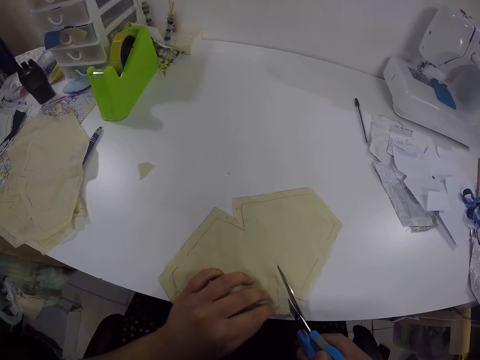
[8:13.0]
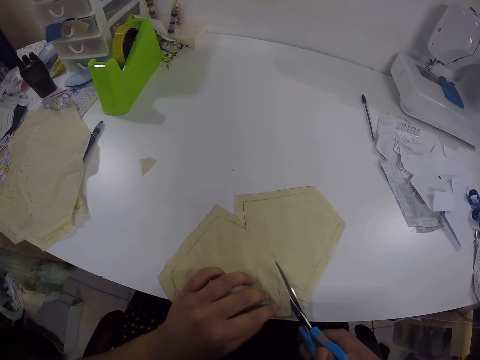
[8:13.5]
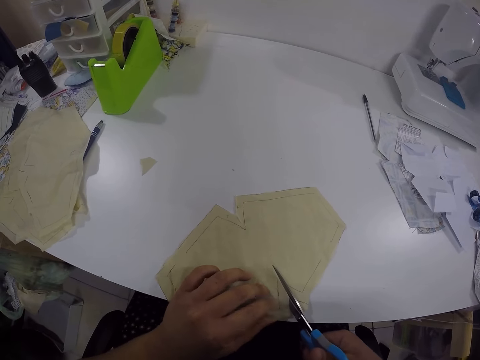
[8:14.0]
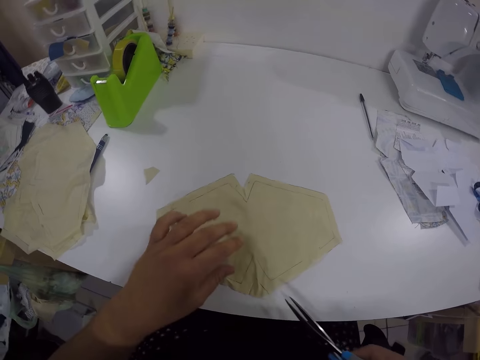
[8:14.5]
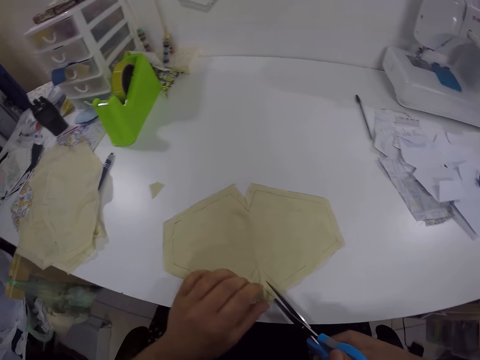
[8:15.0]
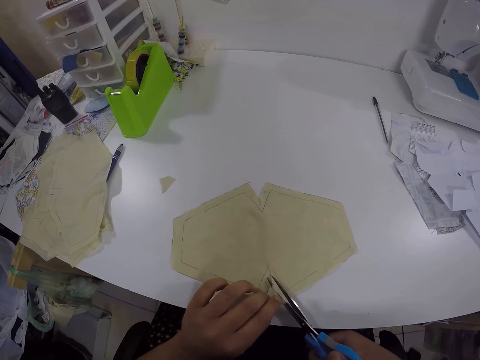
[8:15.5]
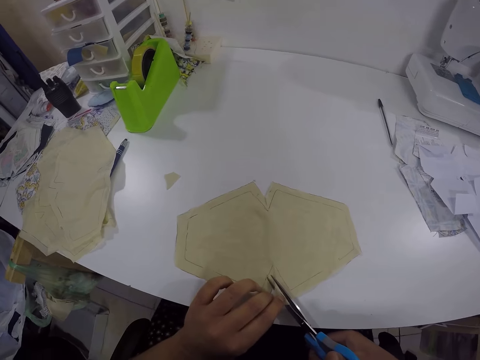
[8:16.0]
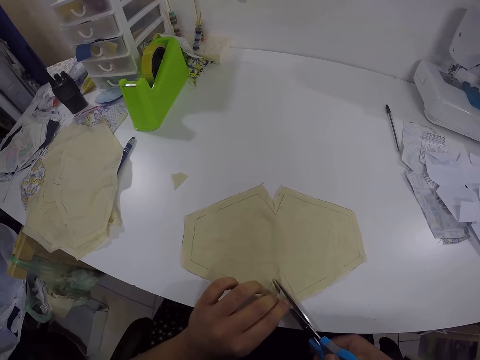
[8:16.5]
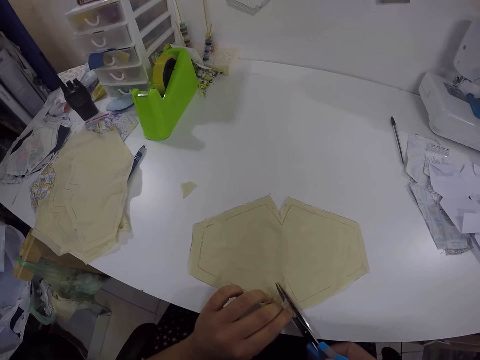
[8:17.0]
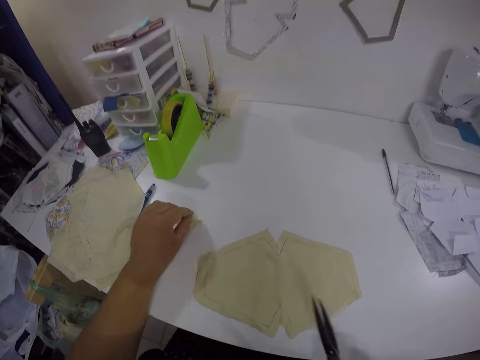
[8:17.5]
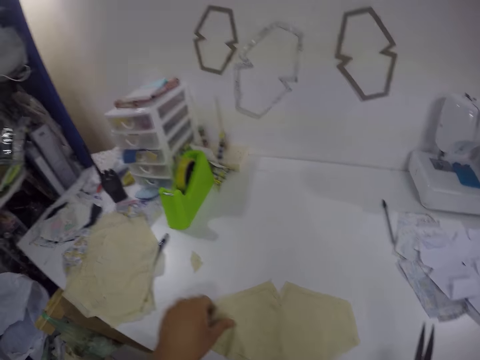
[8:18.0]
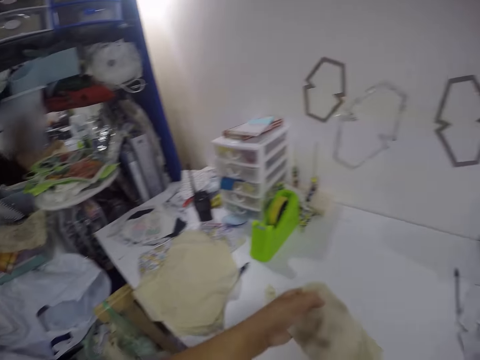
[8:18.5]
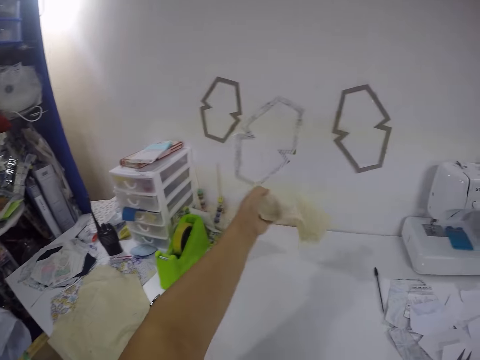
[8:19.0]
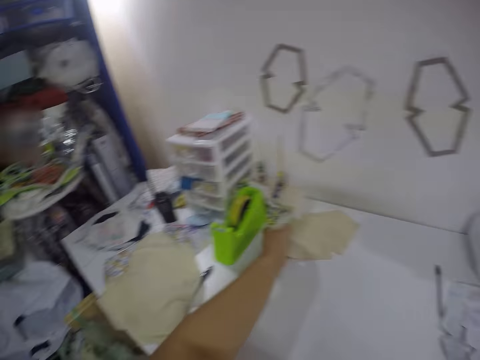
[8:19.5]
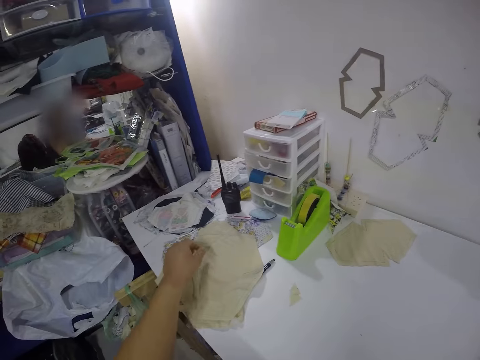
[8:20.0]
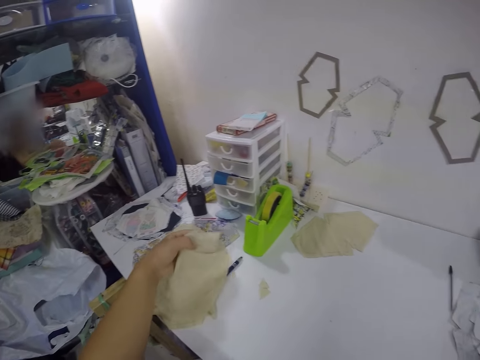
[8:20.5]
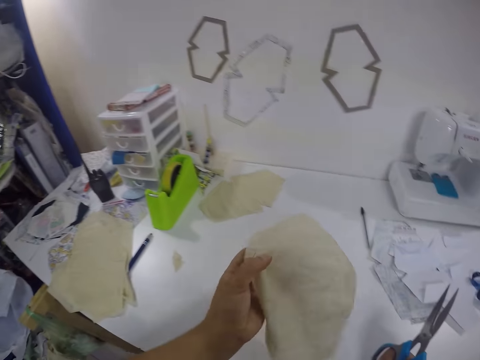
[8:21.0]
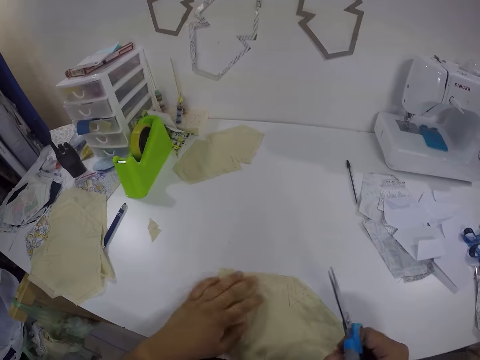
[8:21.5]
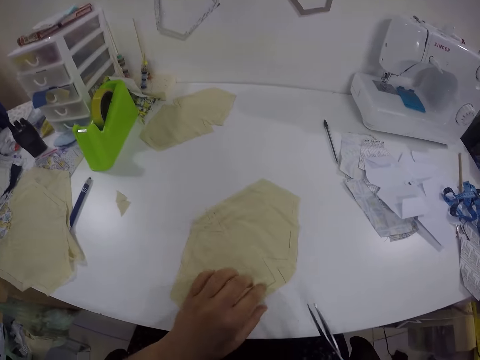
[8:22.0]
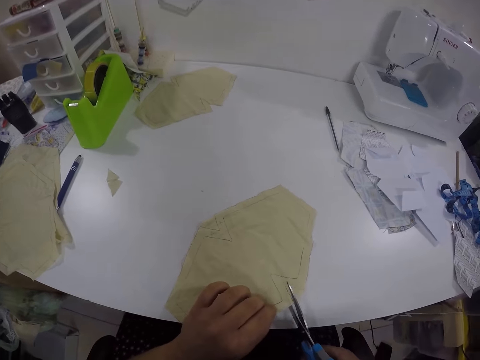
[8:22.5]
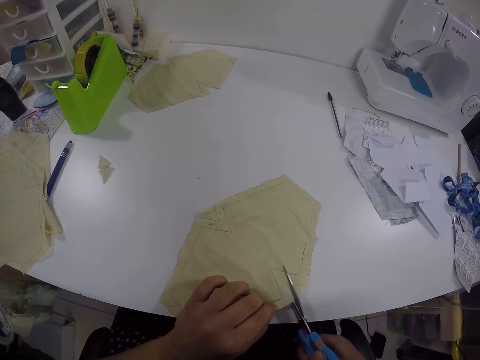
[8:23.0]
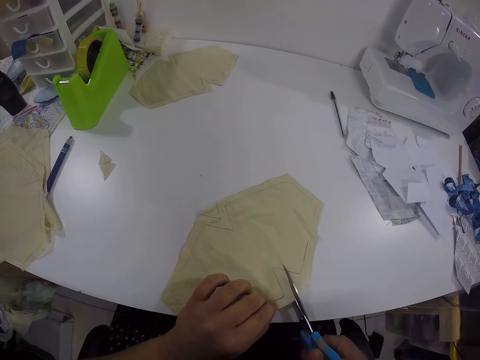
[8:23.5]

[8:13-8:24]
The camera wearer adjusts the cloth on the table with his left hand. He cuts a piece from the cloth on the table with the scissors in his right hand. He drops the piece of cloth in his left hand on the table. He takes the piece of cloth from the table with his left hand. He drops the cloth in his left hand on the table. He takes the piece of cloth from the table with his left hand. He drops the piece of cloth in his left hand on the table. He adjusts the piece of cloth on the table with his left hand. He cuts the piece of cloth with the scissors.

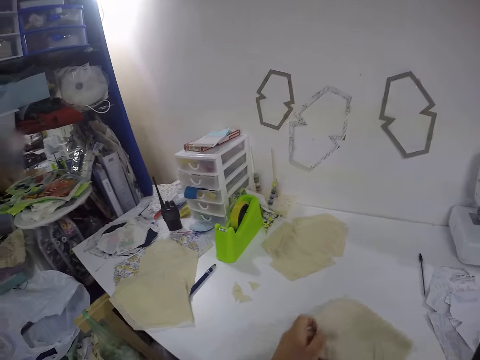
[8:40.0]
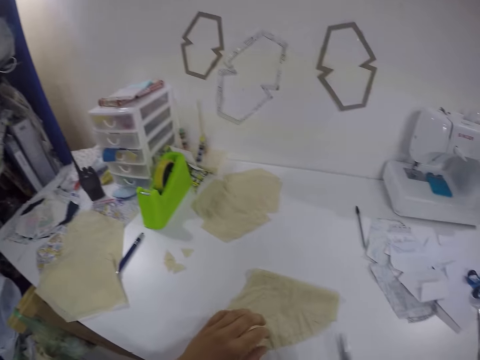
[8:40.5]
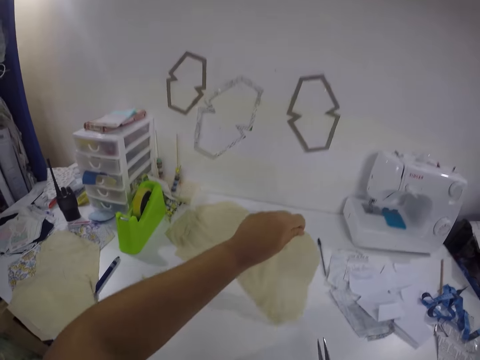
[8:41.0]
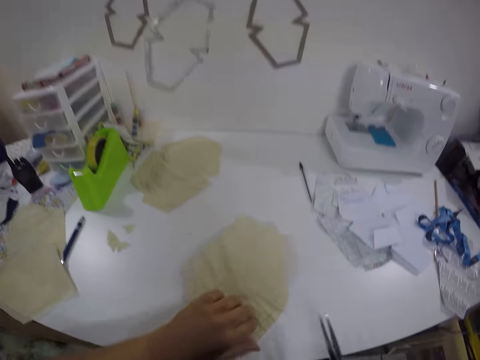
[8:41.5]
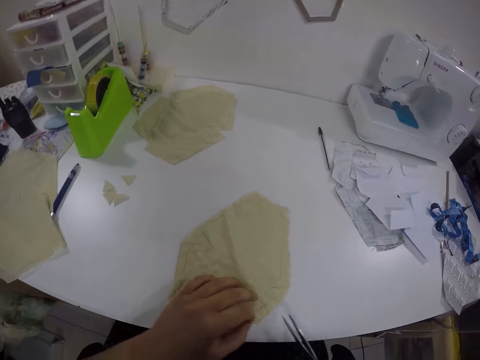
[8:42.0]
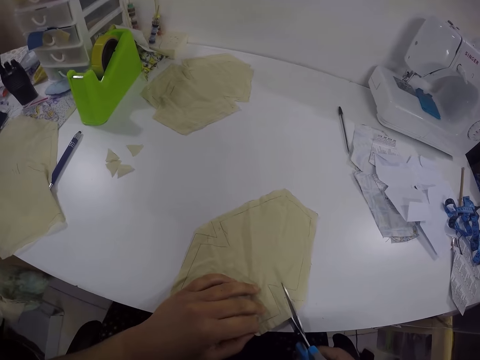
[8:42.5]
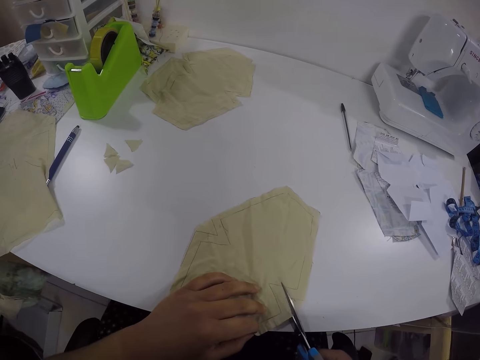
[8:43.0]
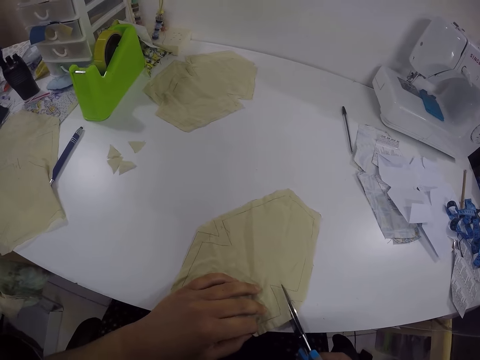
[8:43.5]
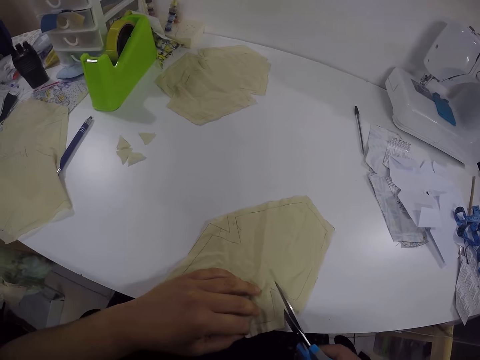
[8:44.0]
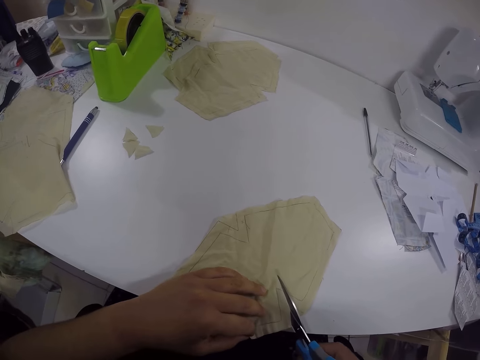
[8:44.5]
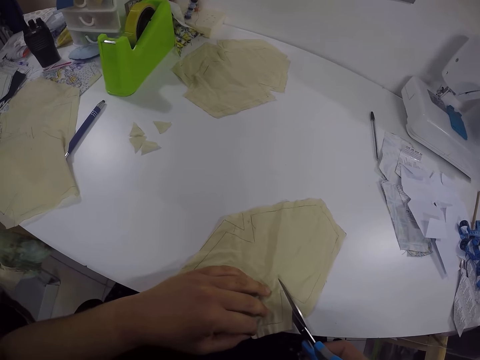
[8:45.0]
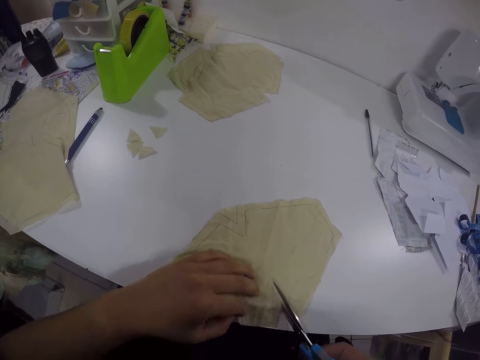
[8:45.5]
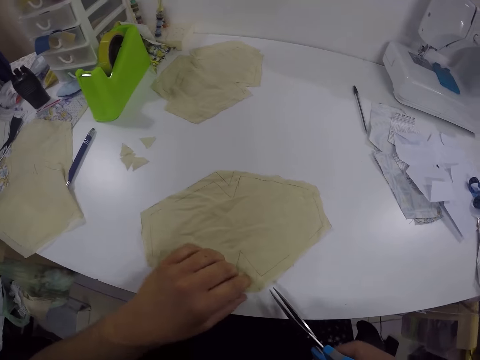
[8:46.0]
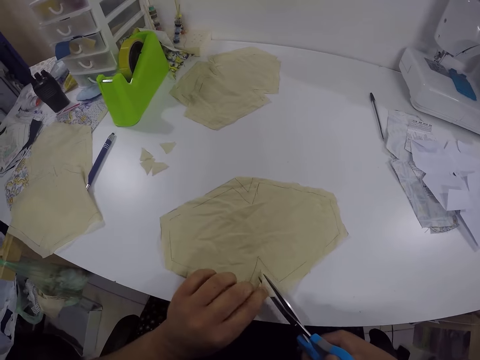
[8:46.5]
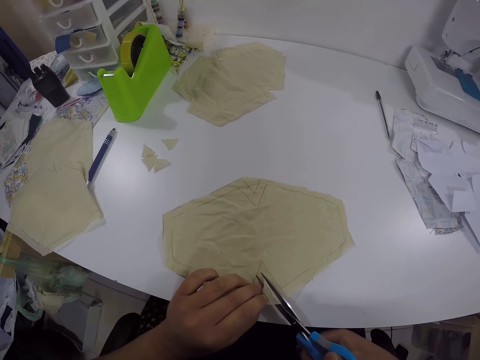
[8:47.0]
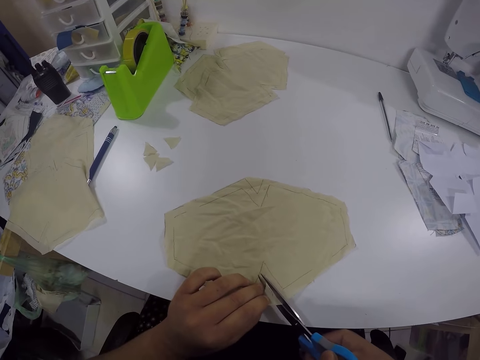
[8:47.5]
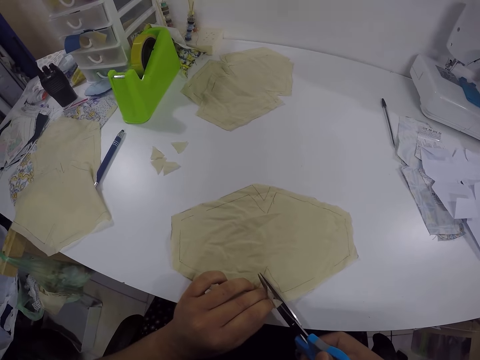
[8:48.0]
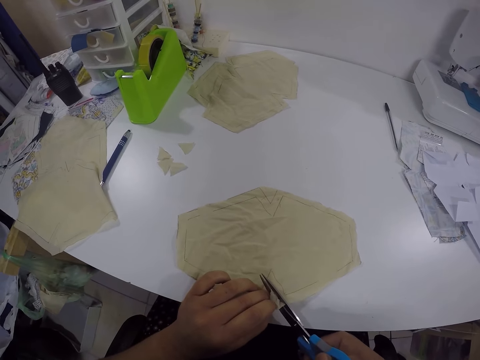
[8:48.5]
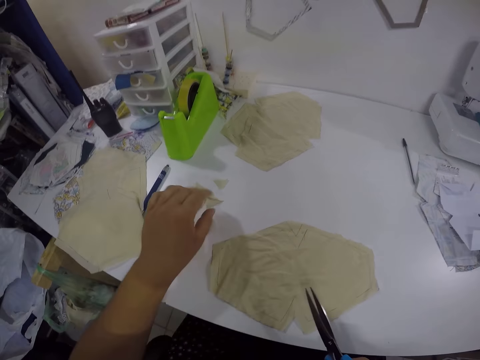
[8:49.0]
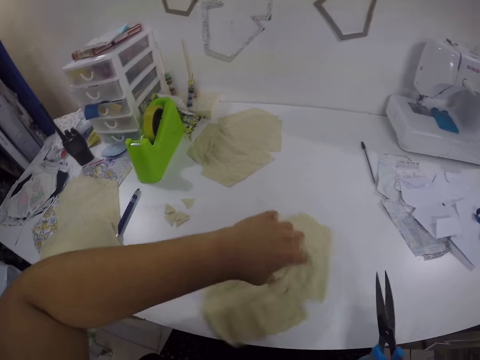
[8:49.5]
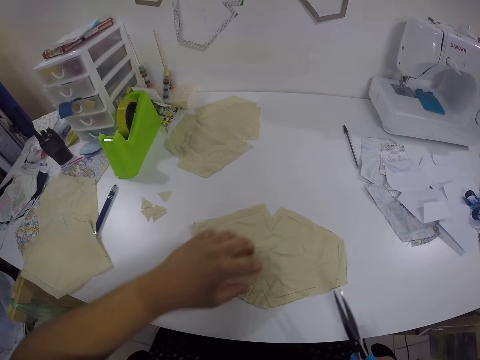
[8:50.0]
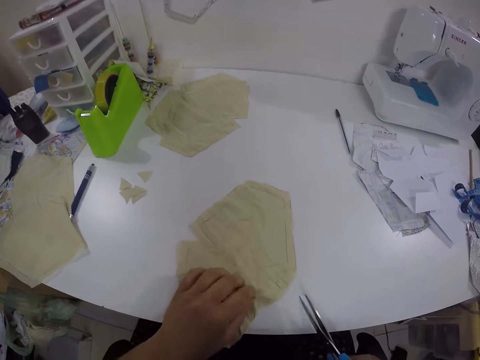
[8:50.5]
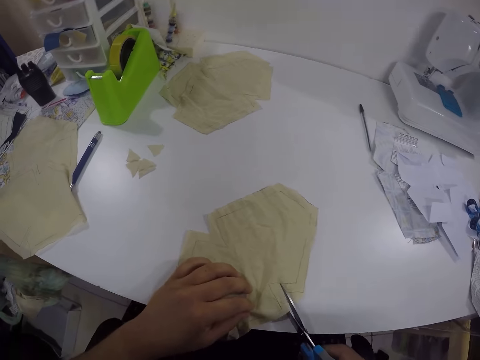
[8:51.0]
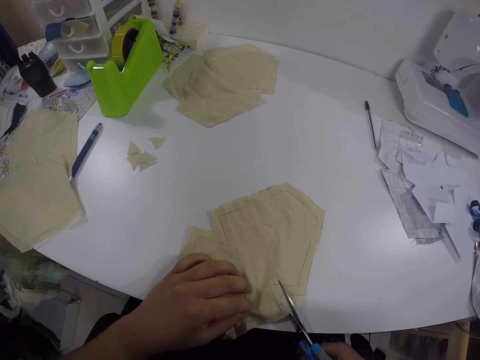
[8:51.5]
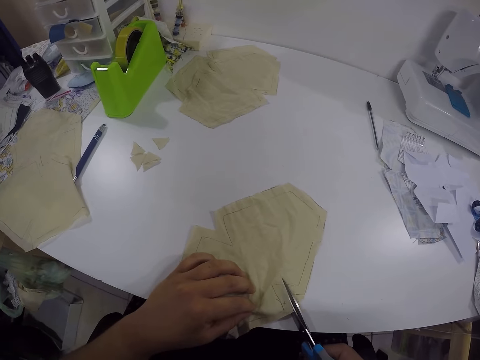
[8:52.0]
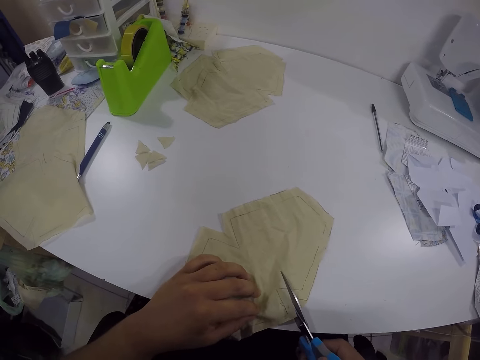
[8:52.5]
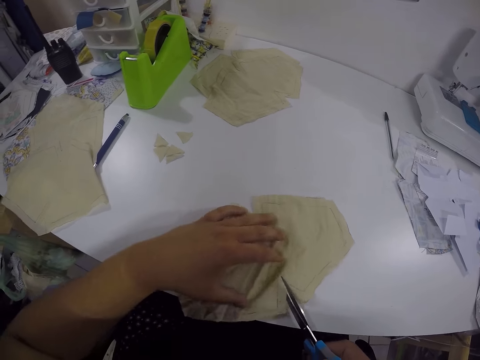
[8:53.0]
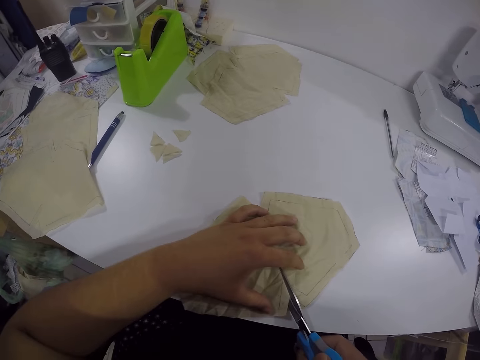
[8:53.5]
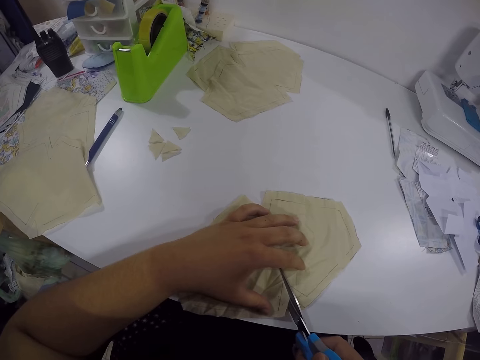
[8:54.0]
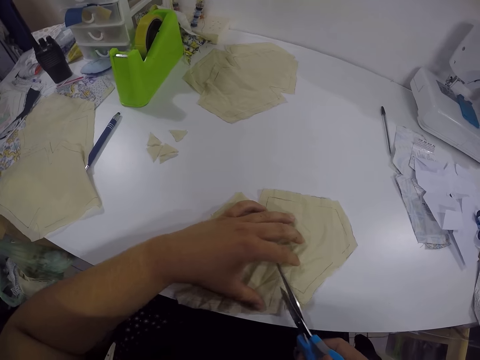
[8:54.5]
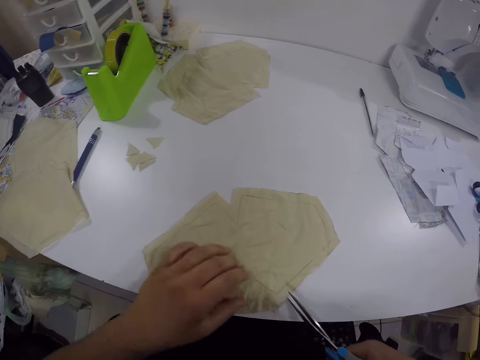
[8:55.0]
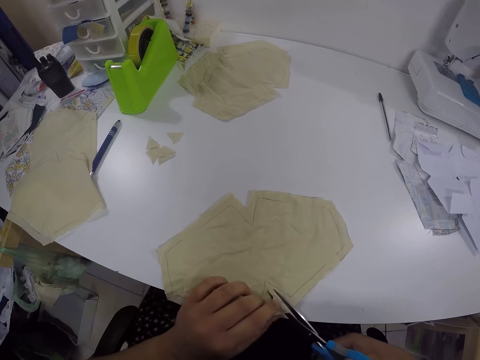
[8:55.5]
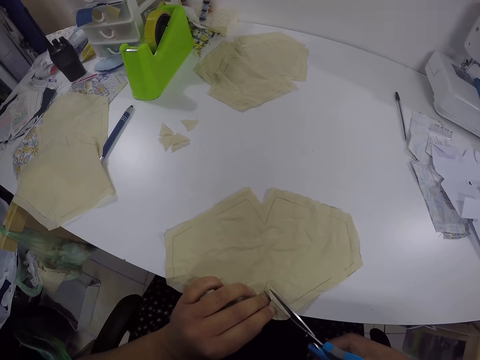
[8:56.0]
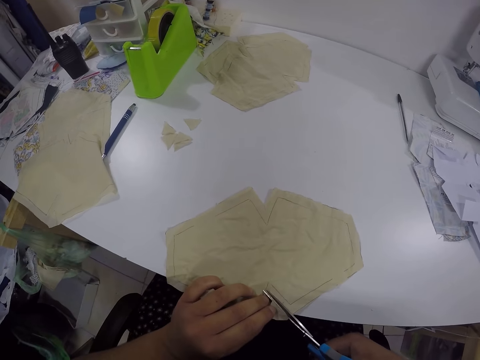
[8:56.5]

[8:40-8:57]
The camera wearer takes the piece of cloth from the table with his left hand. He places the piece of cloth in his left hand on the table. He cuts the piece of cloth on the table with the scissors in his right hand. He adjusts the piece of cloth on the table with his left hand. He cuts a piece from the piece of cloth on the table with the scissors in his right hand. He drops the piece of cloth in his left hand on the table. He adjusts the piece of cloth on the table with his left hand. He cuts a piece from the piece of cloth on the table with the scissors in his right hand.
